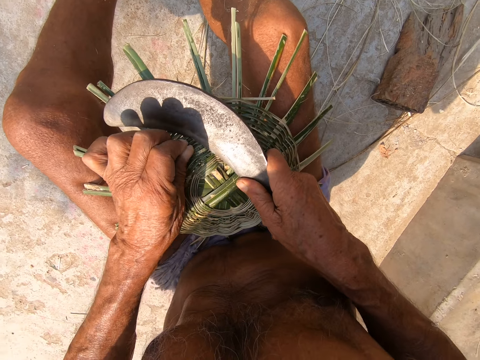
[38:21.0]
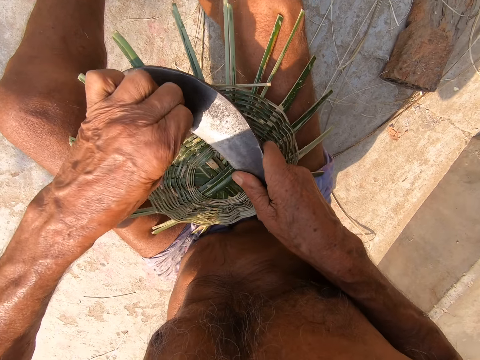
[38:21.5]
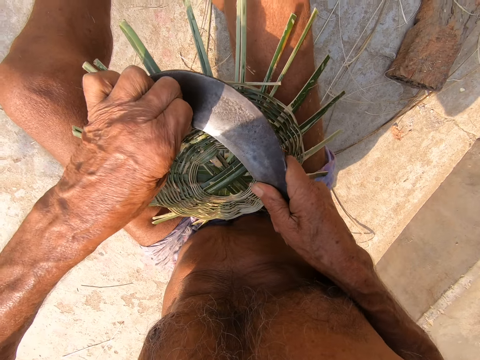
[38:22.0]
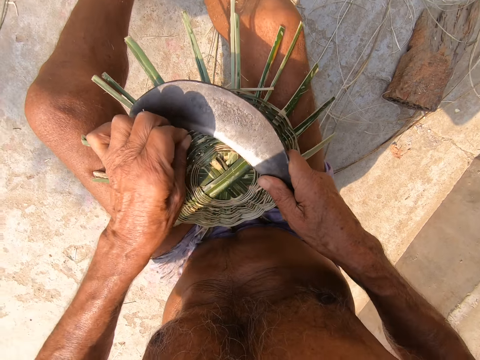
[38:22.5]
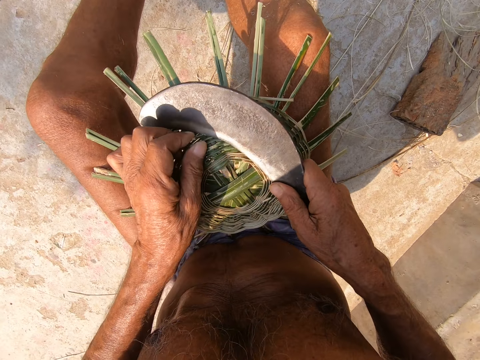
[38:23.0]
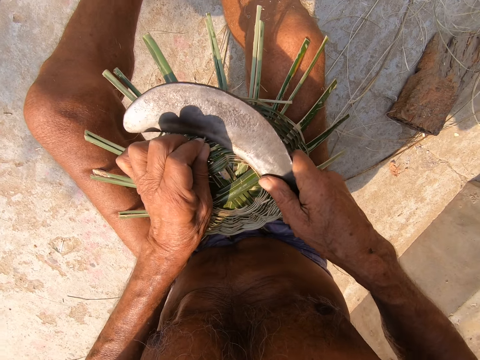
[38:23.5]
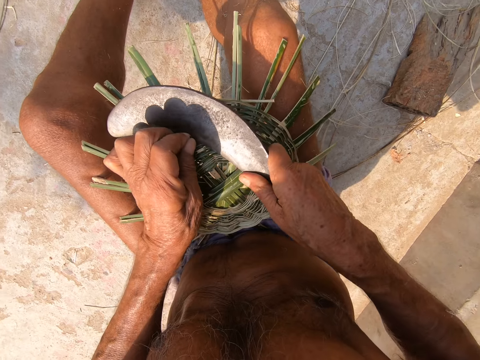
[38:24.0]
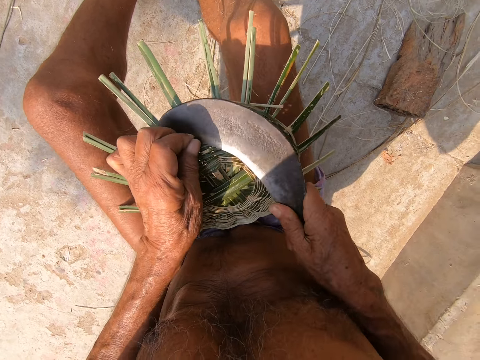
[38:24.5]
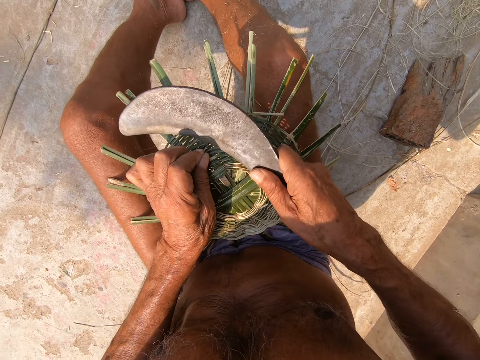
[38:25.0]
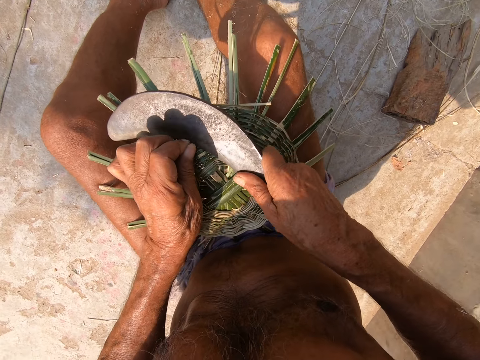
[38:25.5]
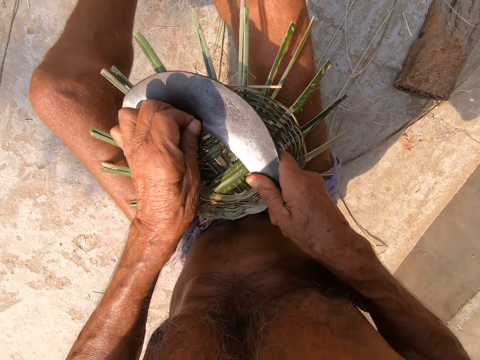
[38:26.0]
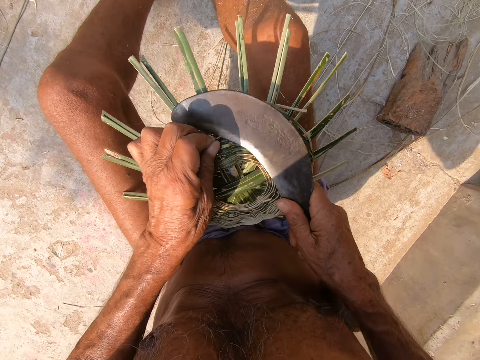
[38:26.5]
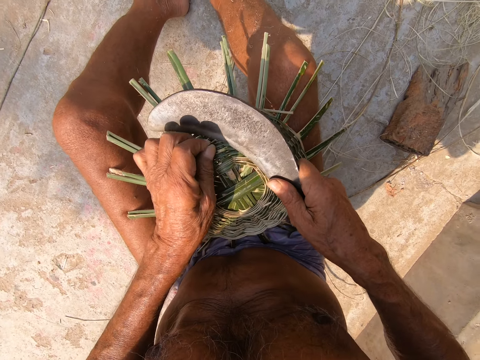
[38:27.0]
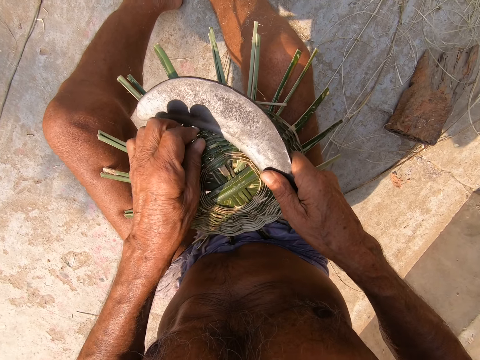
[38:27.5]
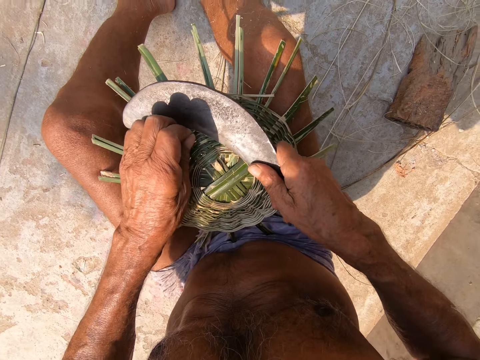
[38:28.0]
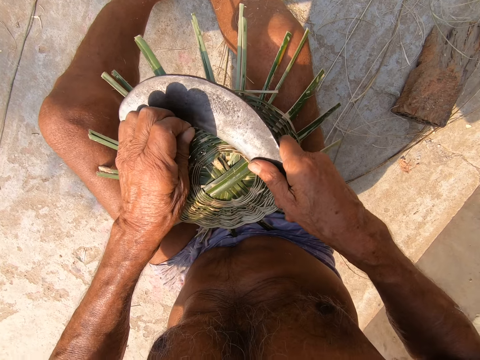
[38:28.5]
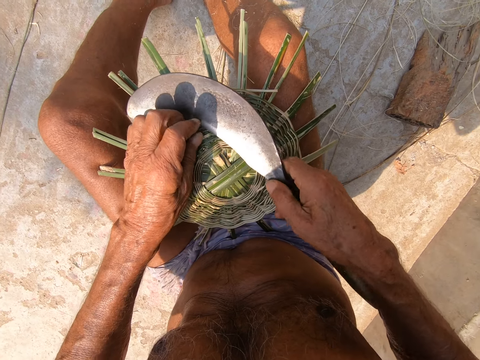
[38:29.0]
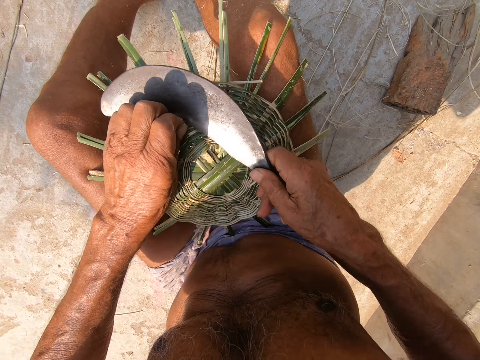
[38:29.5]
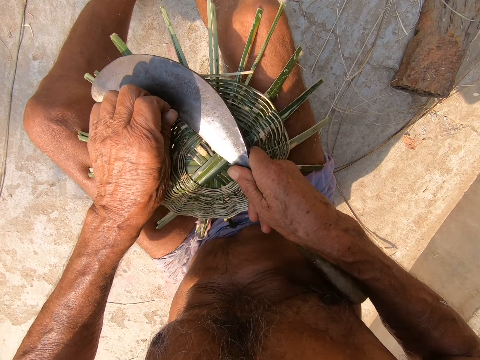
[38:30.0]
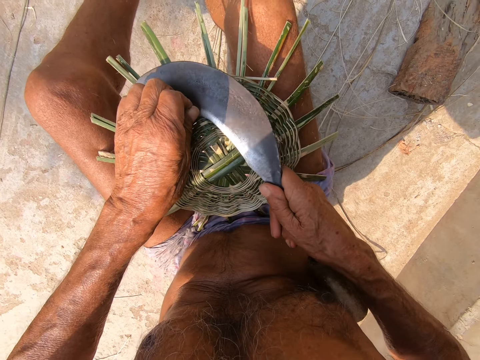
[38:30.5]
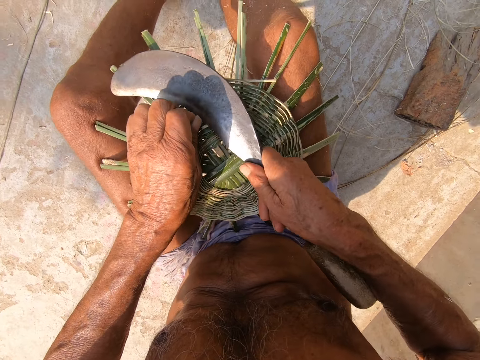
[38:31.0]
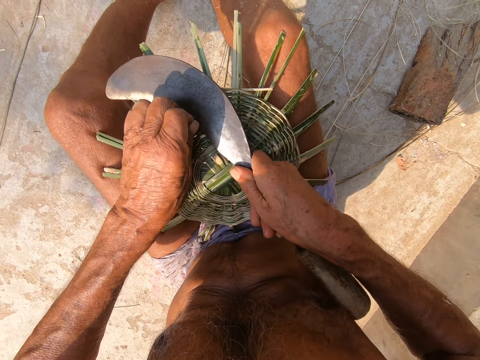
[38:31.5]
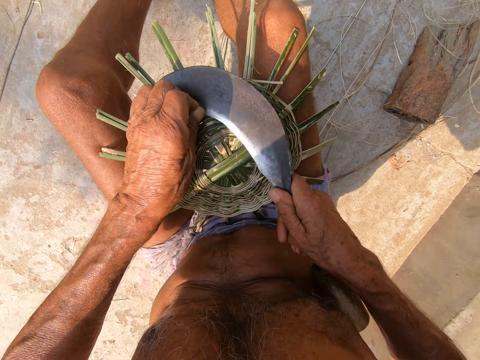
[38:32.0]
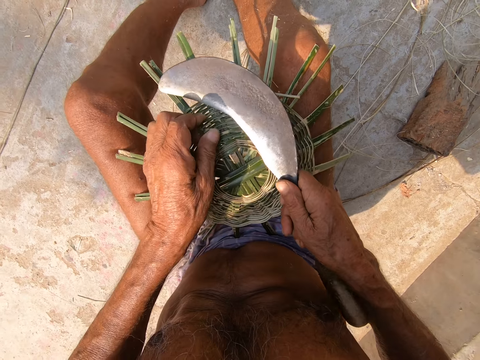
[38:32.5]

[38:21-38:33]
The camera wearer cuts small pieces of ropes.

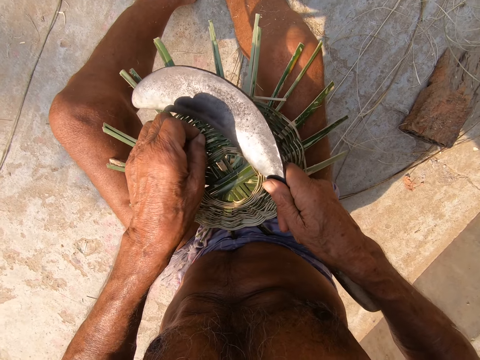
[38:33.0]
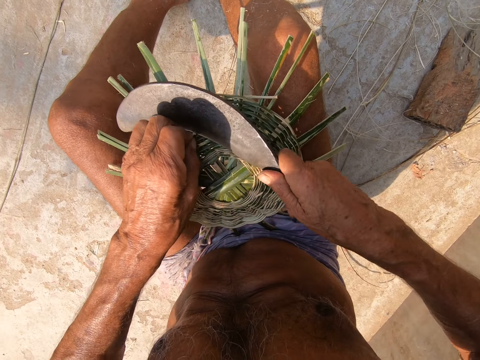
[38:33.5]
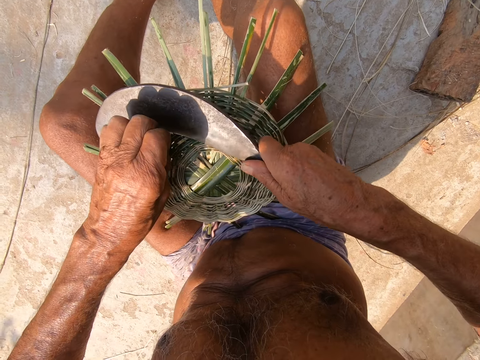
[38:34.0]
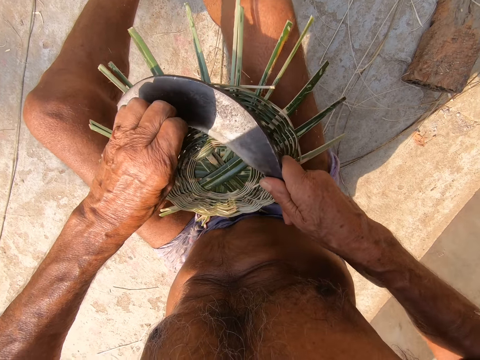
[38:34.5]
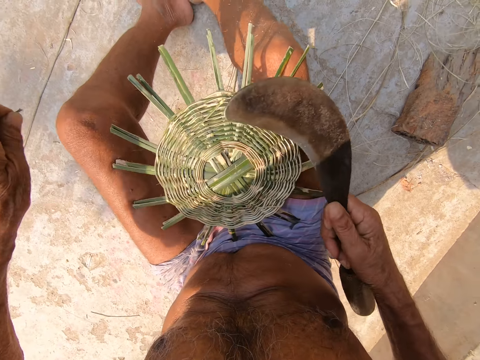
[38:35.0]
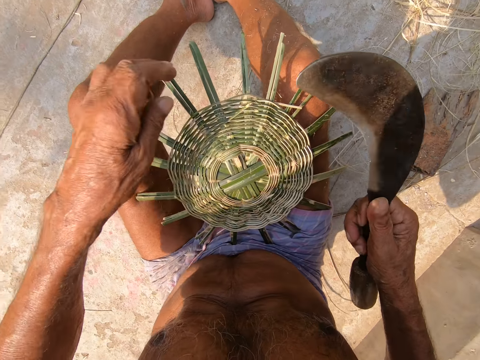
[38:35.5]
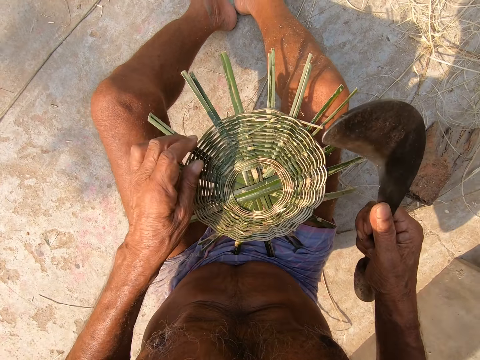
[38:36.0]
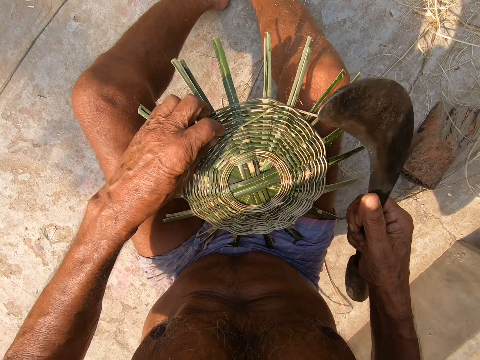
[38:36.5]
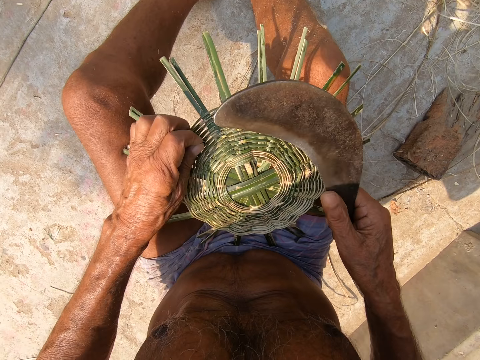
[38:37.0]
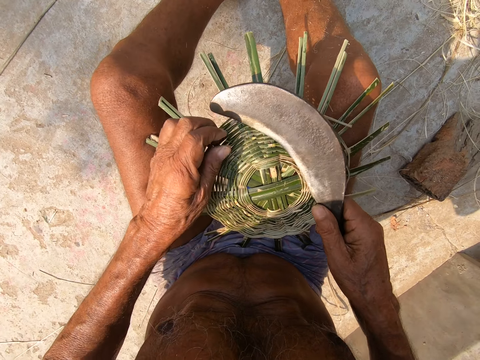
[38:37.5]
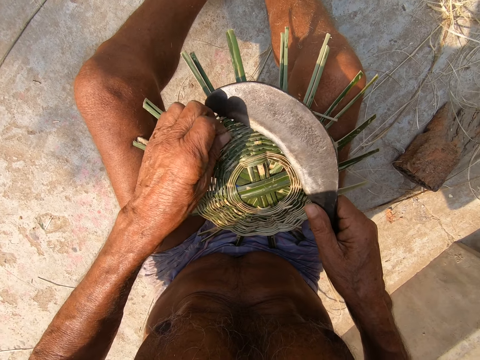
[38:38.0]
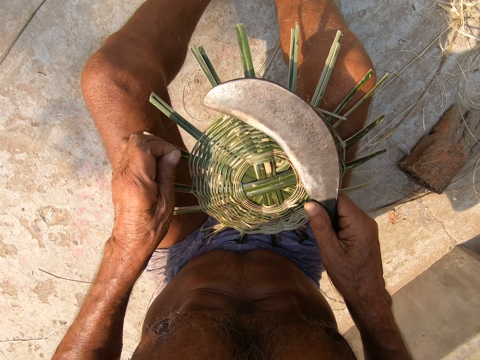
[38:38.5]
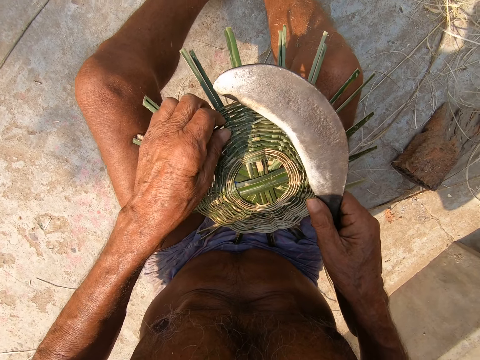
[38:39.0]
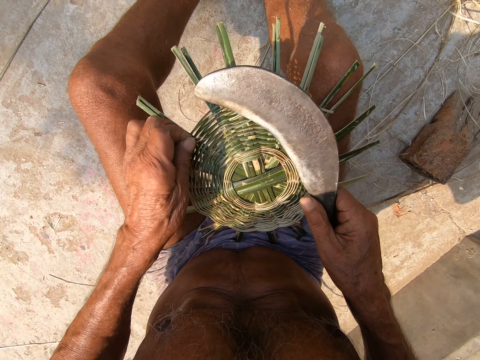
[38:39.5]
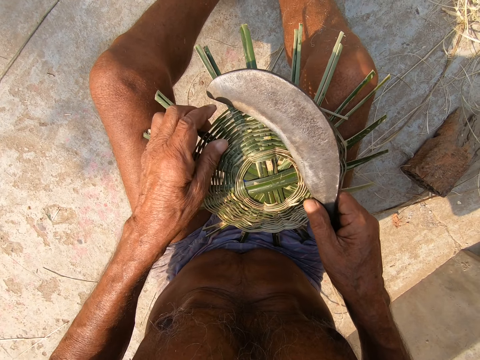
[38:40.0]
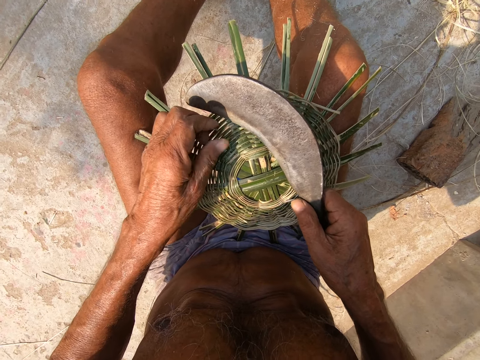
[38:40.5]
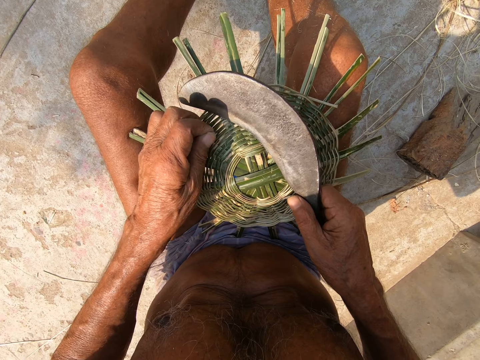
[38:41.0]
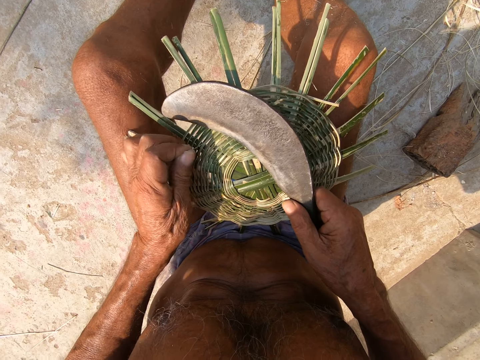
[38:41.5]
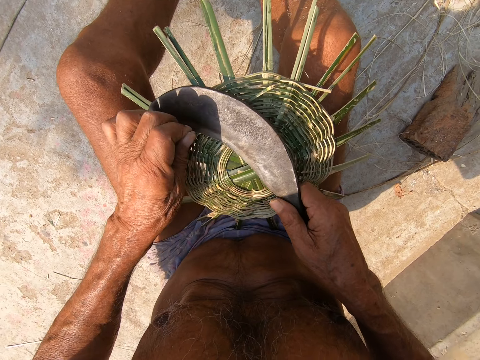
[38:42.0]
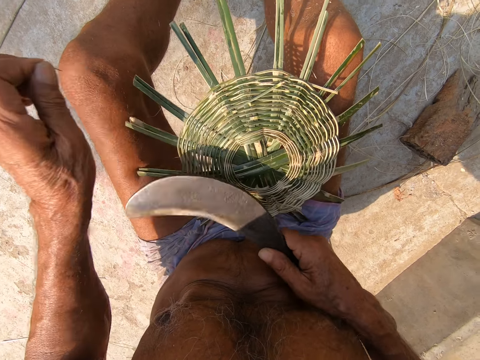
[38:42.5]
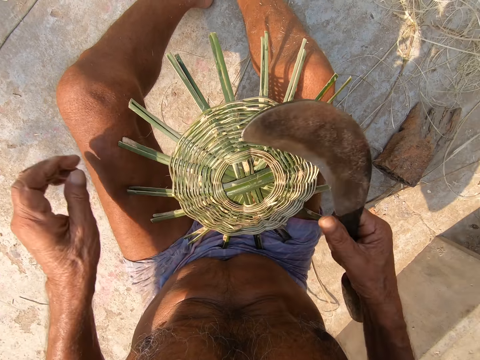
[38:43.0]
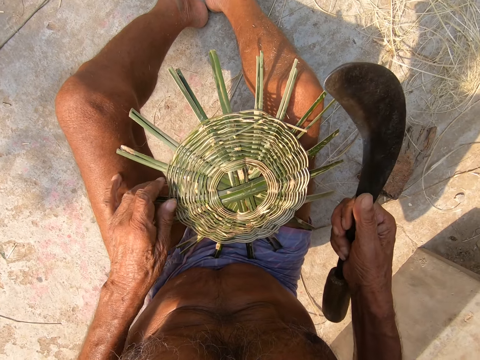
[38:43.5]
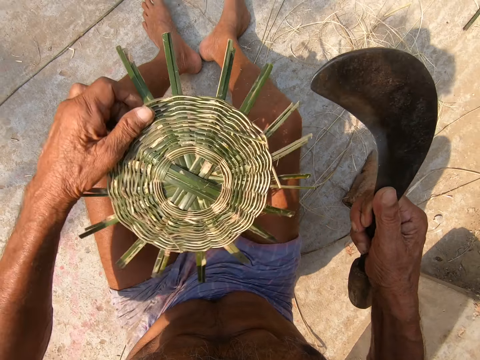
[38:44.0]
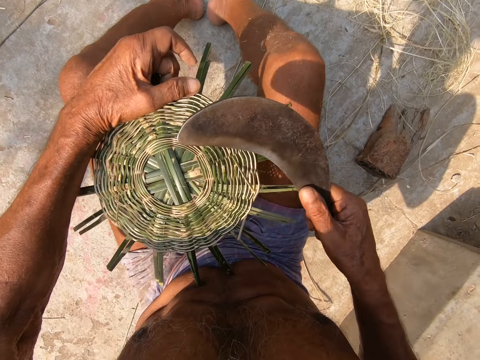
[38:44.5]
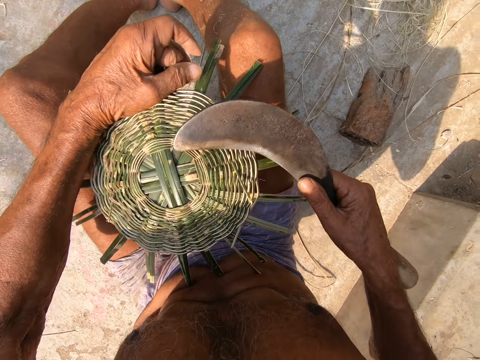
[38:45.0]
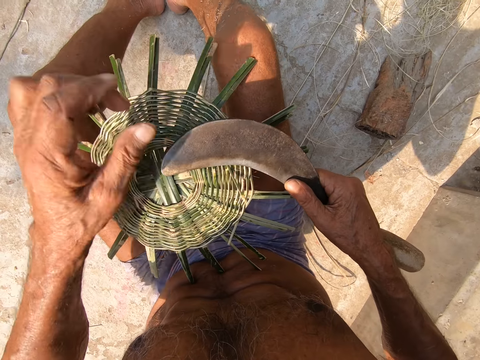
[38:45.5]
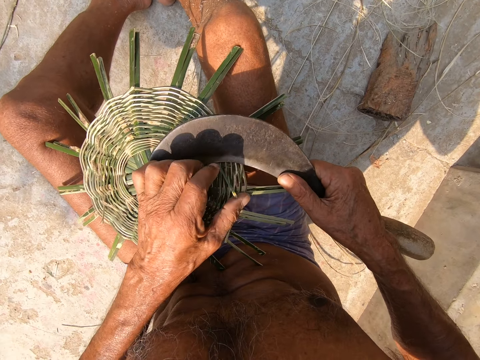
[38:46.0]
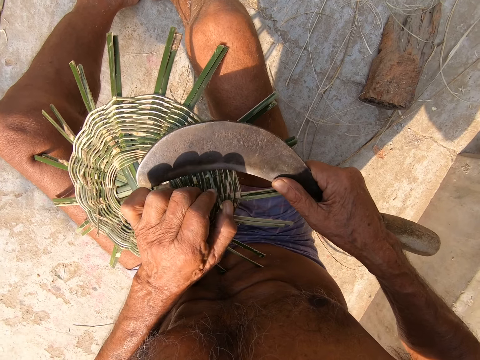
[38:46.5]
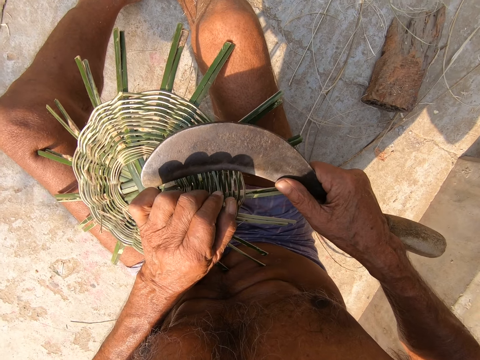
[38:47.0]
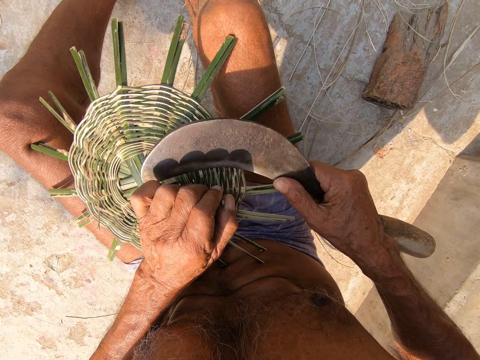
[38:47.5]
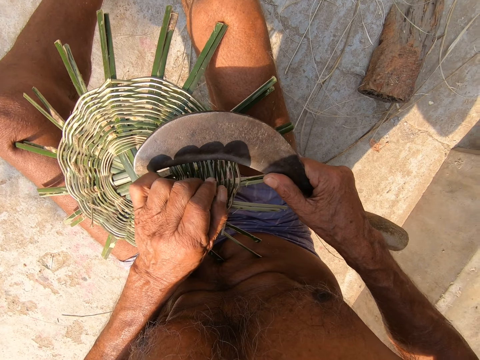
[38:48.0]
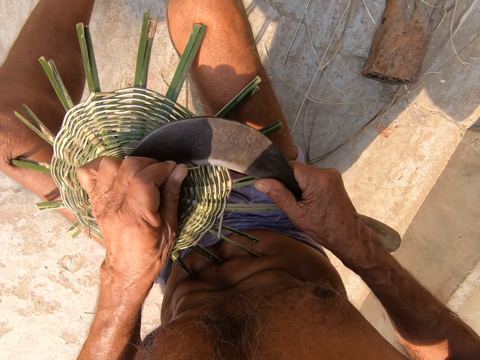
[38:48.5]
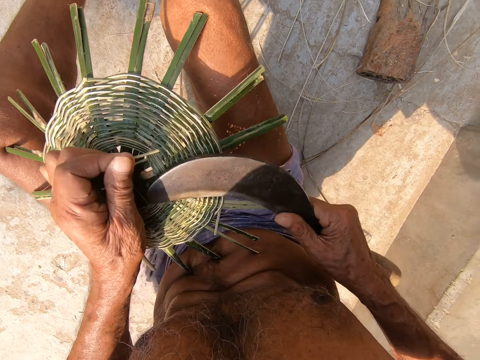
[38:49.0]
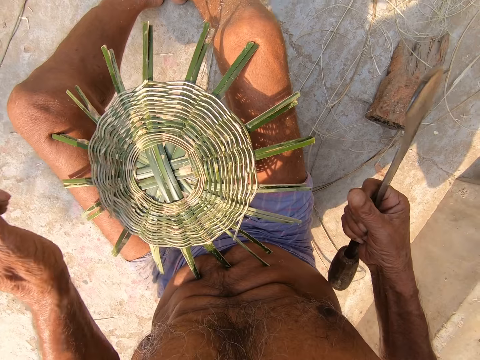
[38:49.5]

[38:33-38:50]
The camera wearer cuts the excess willow rod with the hand sickle in his right hand. He drops the excess willow rod on the floor with his left hand. He pulls an excess willow rod with his left hand repeatedly. He holds an excess willow rod with his left hand. He cuts the excess willow rod with the hand sickle in his right hand. He drops the excess willow rod on the floor with his left hand. He turns the basket weave with his left hand. He lifts an excess willow rod with his left hand. He breaks the willow rod with his left hand. He cuts the willow rod with the hand sickle in his right hand.
